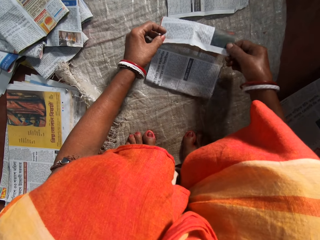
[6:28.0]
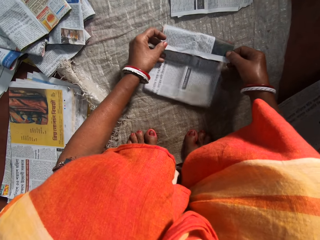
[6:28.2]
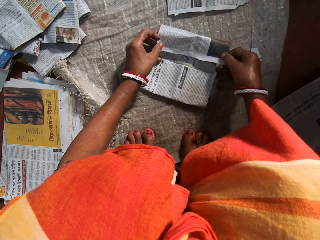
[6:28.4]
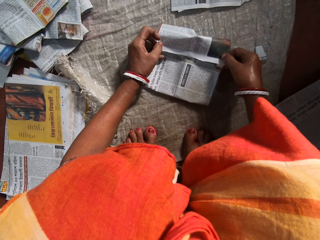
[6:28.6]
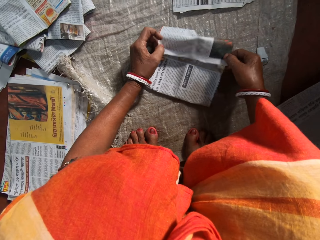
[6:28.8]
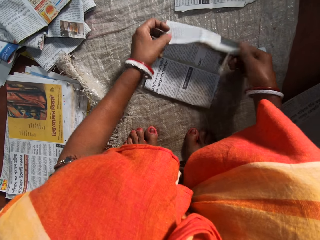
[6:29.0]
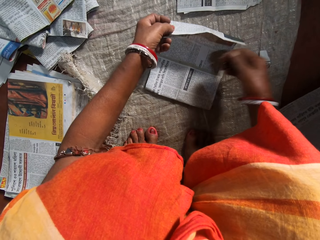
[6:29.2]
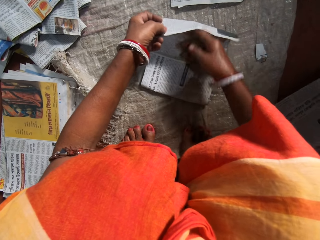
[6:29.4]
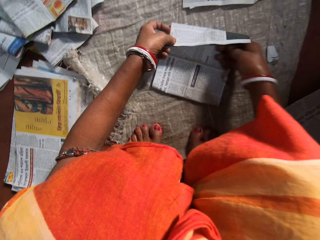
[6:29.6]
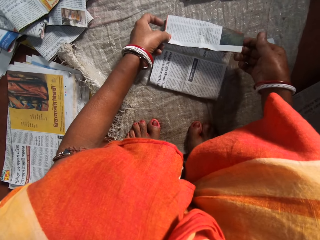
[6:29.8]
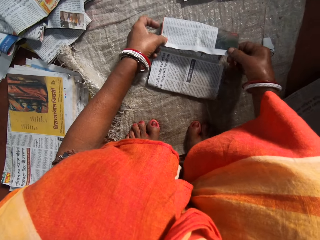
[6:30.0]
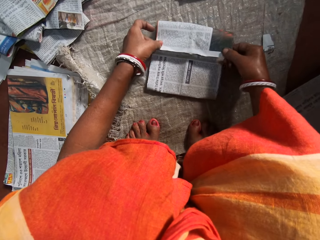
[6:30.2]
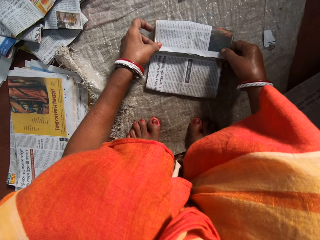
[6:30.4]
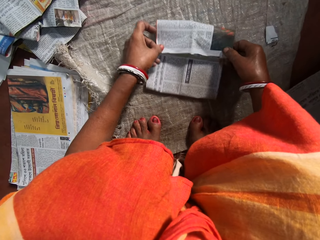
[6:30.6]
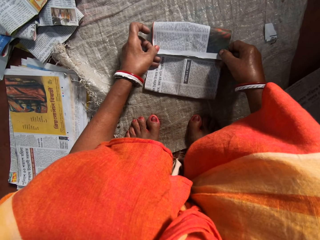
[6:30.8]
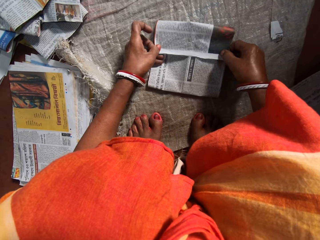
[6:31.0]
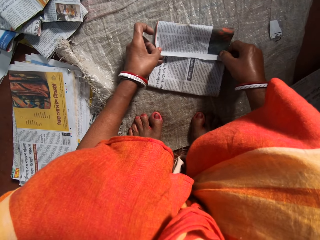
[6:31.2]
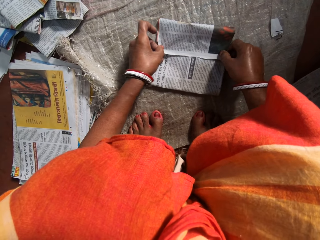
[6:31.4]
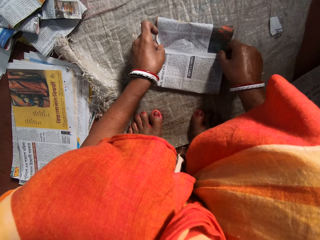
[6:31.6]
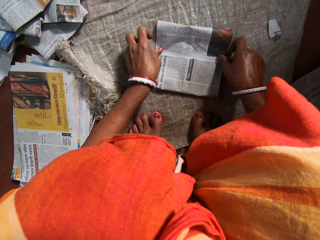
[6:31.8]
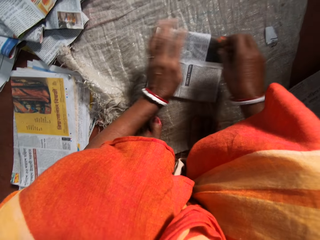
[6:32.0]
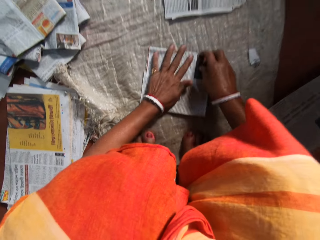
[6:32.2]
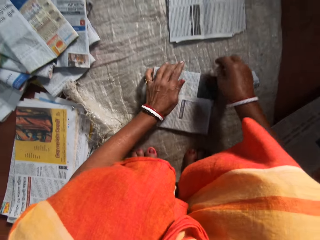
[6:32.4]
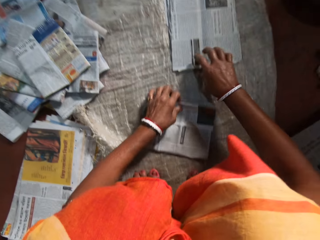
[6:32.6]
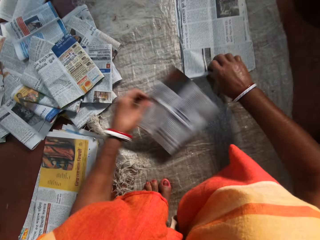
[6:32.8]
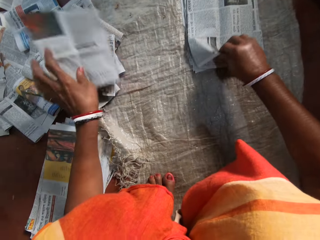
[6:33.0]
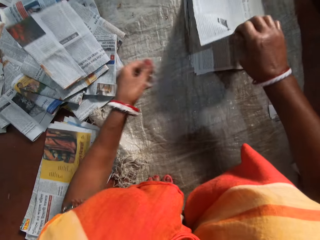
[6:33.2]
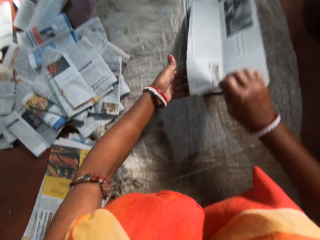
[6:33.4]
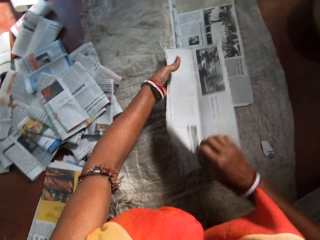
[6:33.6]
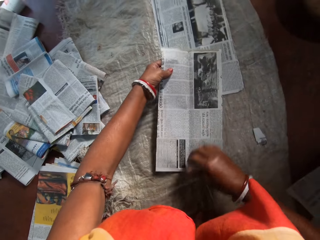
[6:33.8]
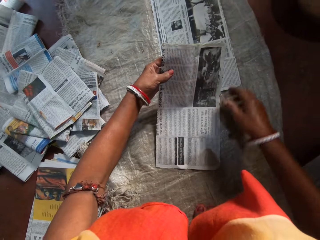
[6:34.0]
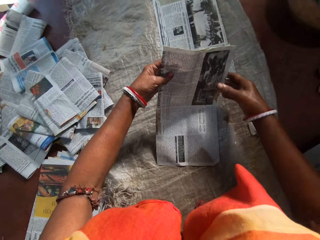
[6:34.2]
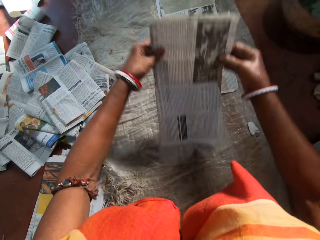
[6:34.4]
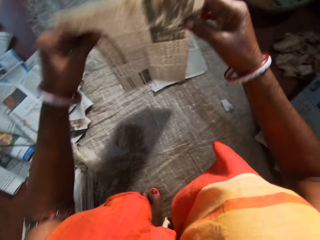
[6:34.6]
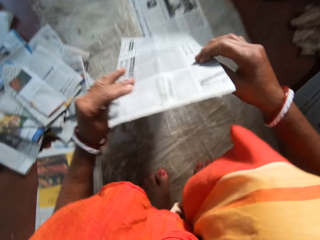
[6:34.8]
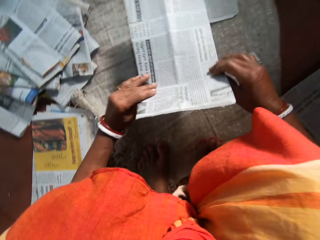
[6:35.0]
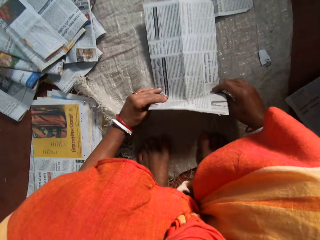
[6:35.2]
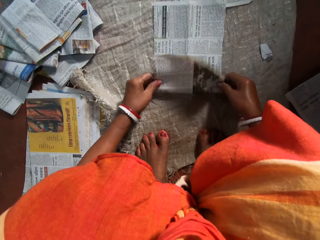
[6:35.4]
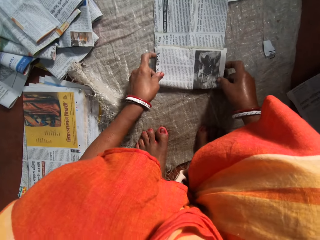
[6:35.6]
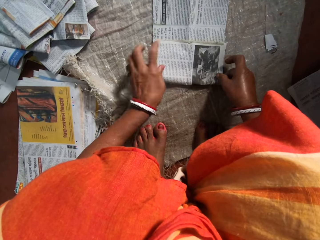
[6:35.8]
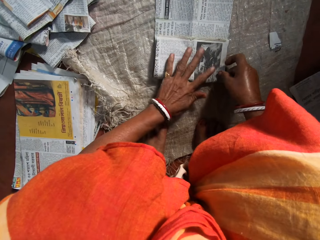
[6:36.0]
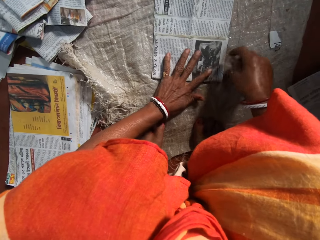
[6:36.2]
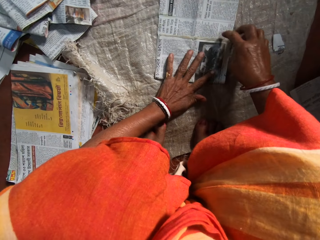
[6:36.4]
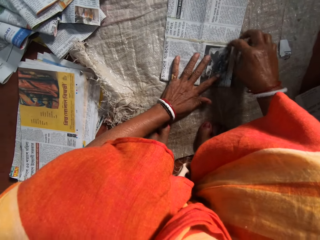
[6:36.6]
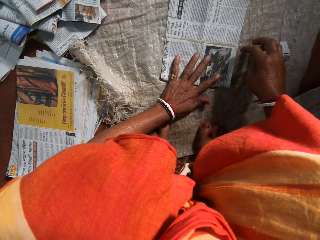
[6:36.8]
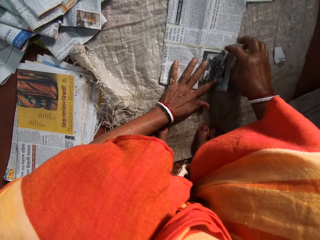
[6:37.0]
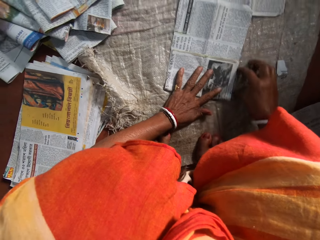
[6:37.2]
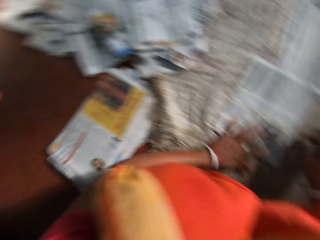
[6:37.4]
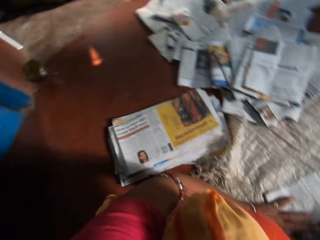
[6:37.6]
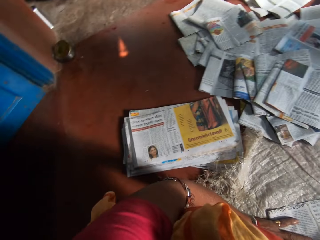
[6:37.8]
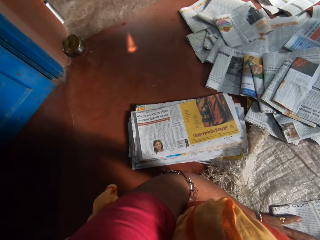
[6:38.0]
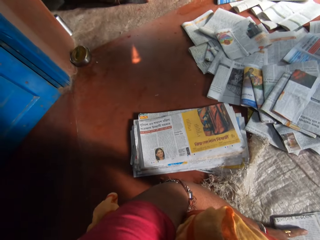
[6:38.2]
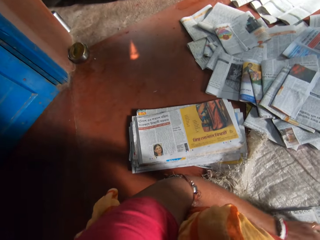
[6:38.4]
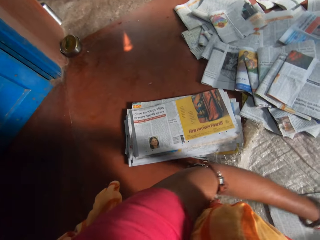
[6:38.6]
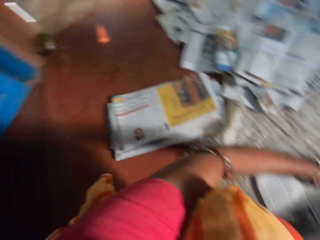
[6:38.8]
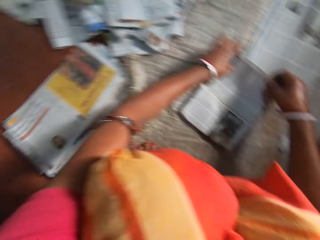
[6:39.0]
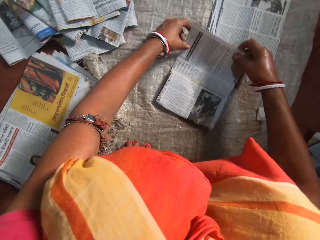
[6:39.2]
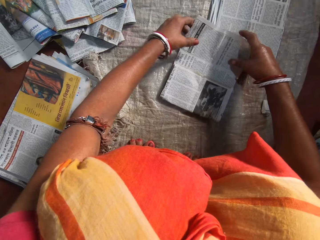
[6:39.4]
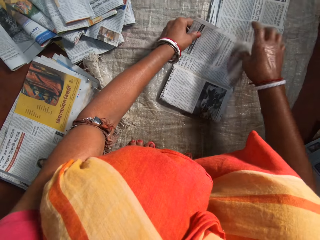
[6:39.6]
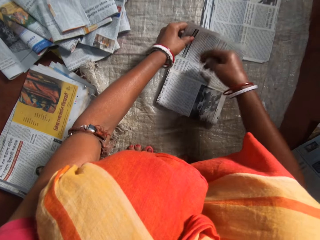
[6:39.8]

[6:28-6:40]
The camera wearer folds the newspaper. She unfolds the newspaper. She aligns the newspaper. She folds the newspaper. She presses the newspaper with her hands. She lifts the newspaper from a sack. She drops the folded paper with her left hand on a stack of folded papers. She picks up a newspaper from the others. She turns to the newspaper. She places the newspaper on the sack. She folds a paper on the floor with both hands. She places her left hand on the newspaper. She turns to the left.

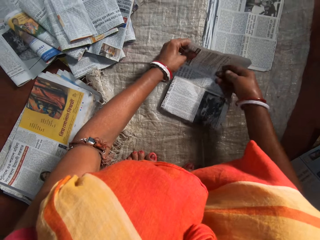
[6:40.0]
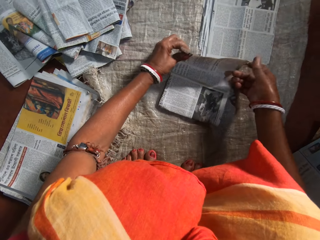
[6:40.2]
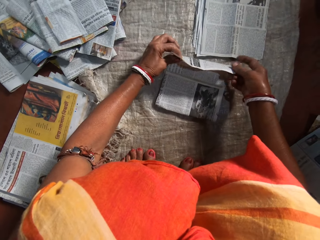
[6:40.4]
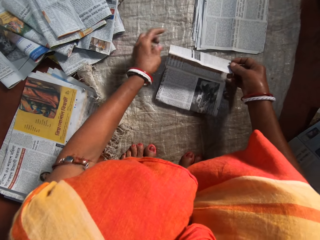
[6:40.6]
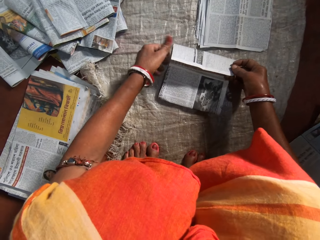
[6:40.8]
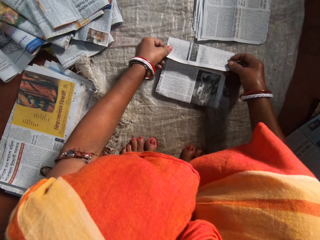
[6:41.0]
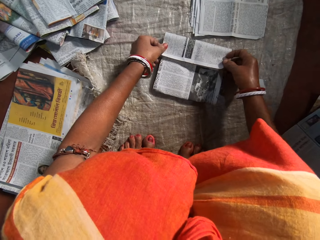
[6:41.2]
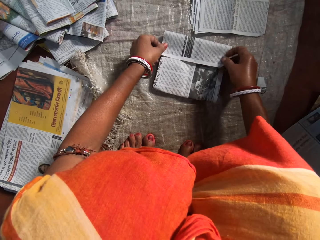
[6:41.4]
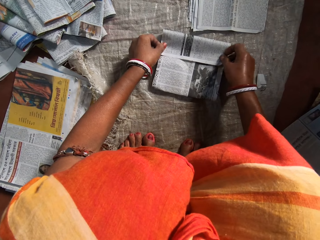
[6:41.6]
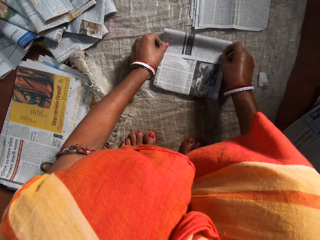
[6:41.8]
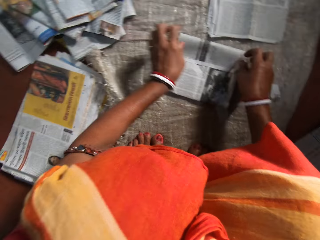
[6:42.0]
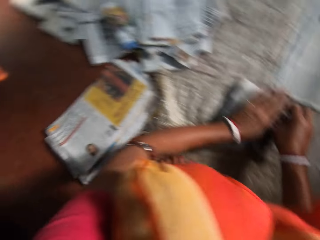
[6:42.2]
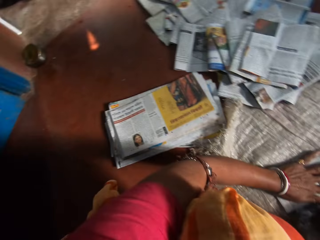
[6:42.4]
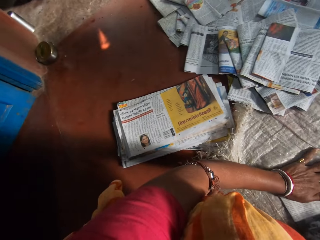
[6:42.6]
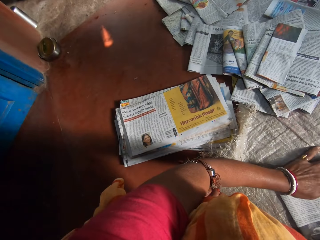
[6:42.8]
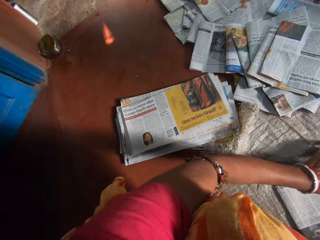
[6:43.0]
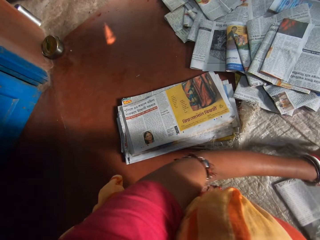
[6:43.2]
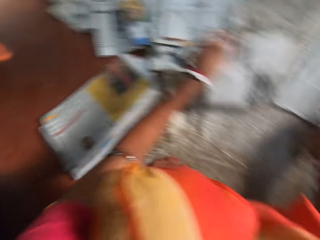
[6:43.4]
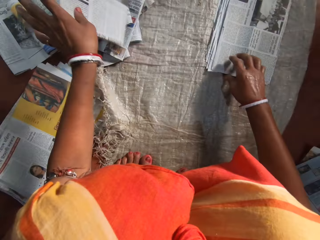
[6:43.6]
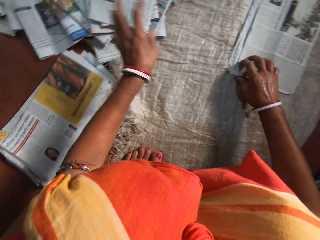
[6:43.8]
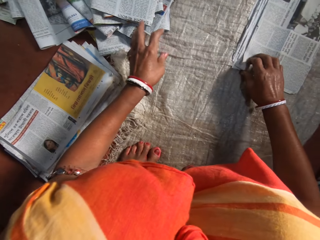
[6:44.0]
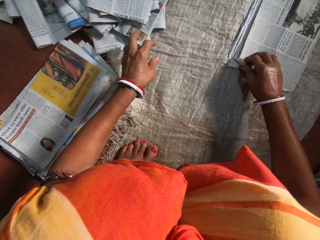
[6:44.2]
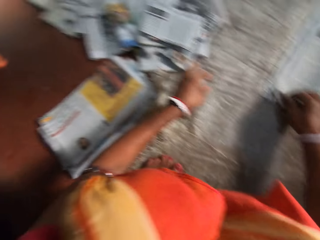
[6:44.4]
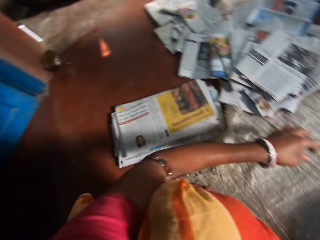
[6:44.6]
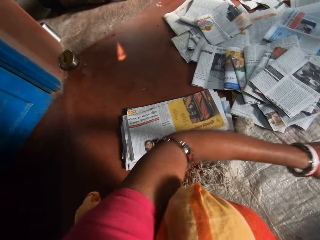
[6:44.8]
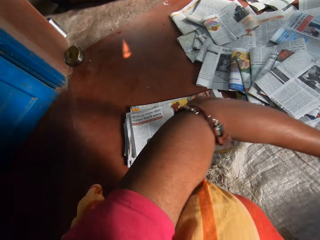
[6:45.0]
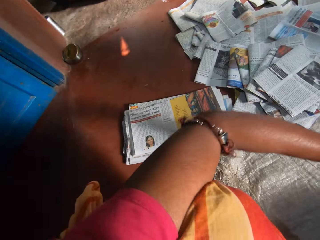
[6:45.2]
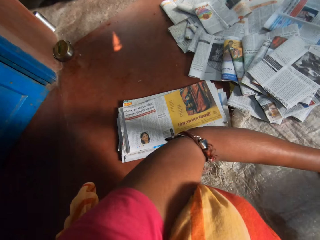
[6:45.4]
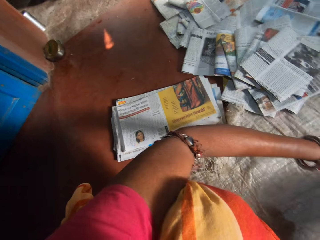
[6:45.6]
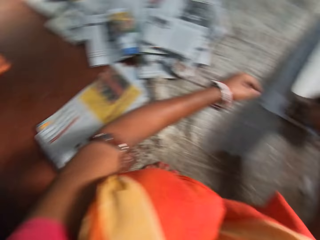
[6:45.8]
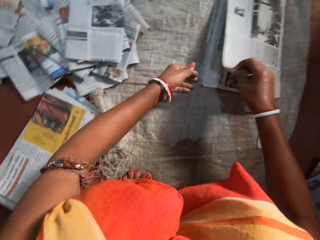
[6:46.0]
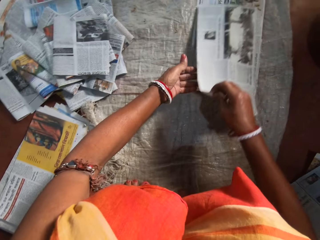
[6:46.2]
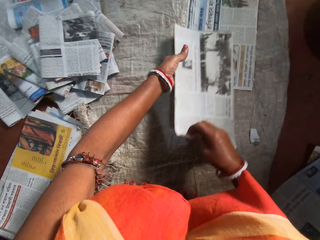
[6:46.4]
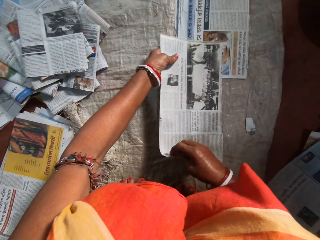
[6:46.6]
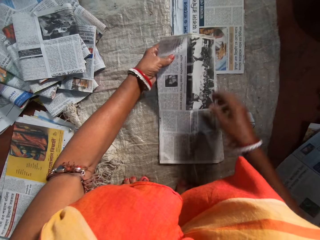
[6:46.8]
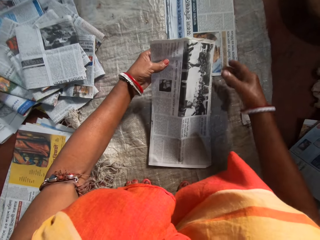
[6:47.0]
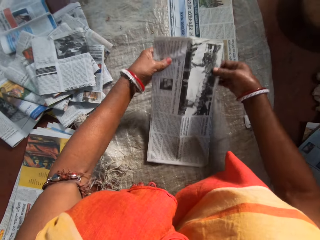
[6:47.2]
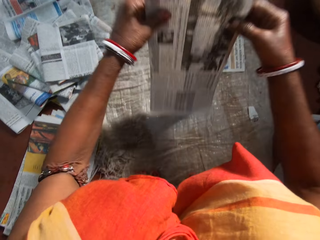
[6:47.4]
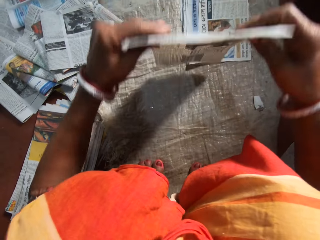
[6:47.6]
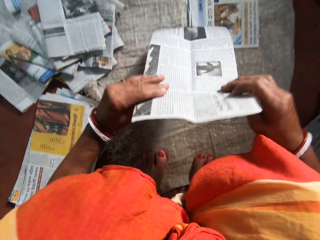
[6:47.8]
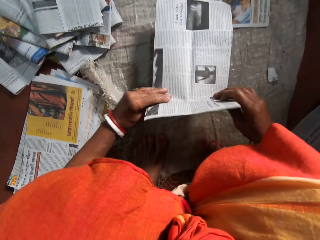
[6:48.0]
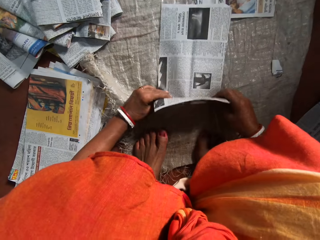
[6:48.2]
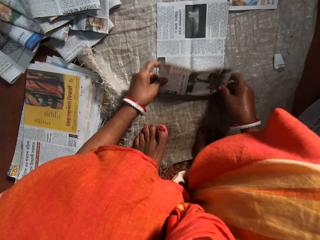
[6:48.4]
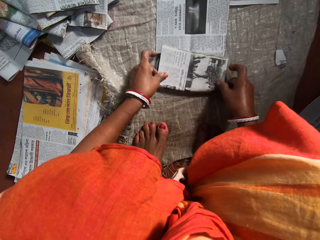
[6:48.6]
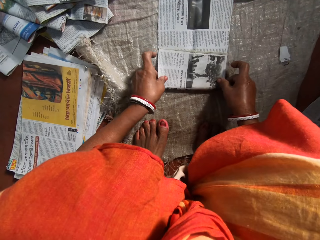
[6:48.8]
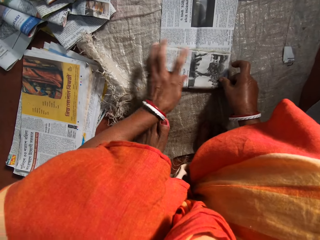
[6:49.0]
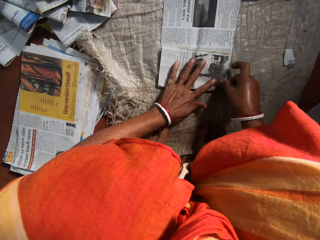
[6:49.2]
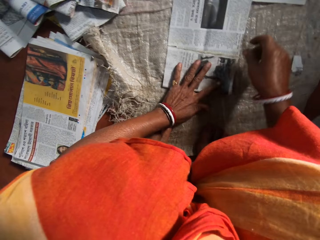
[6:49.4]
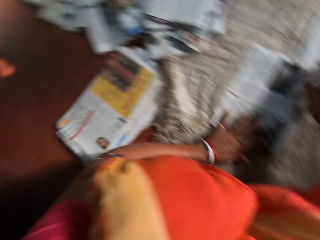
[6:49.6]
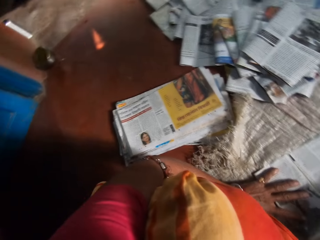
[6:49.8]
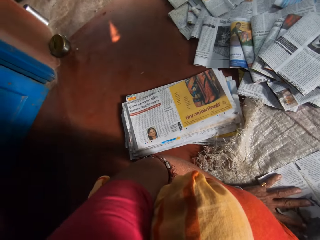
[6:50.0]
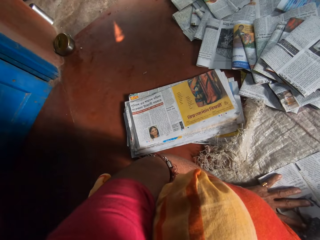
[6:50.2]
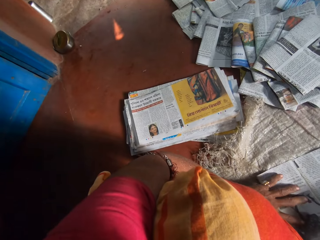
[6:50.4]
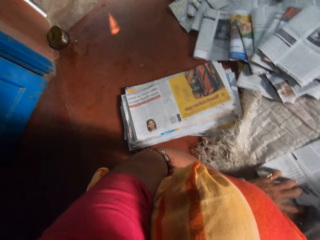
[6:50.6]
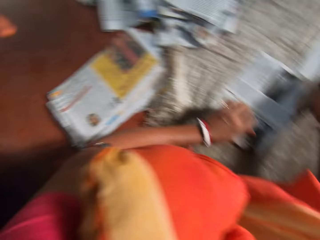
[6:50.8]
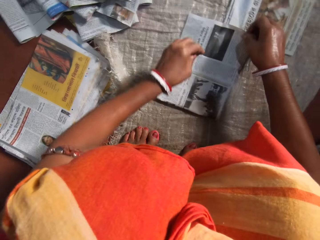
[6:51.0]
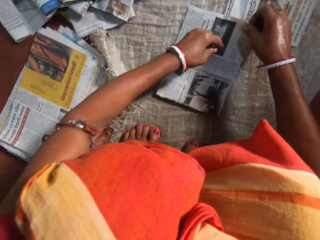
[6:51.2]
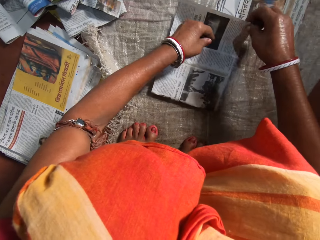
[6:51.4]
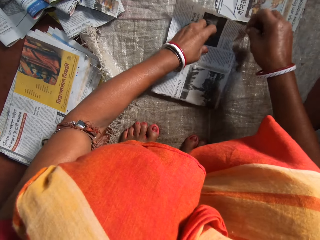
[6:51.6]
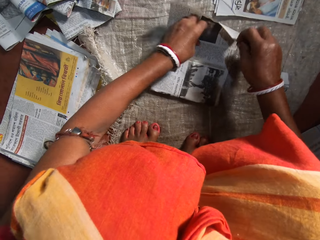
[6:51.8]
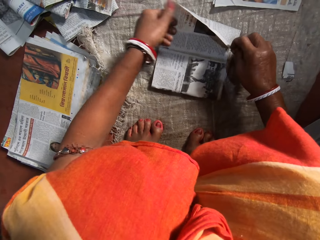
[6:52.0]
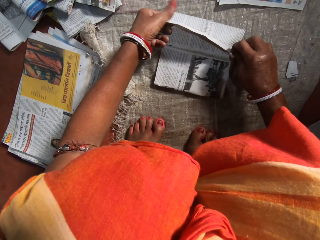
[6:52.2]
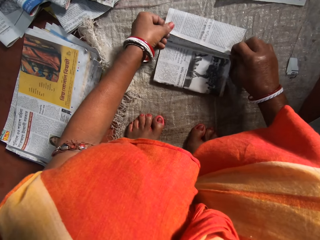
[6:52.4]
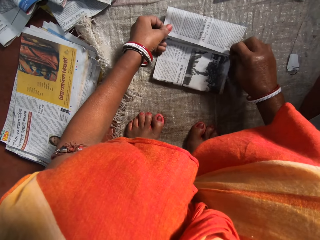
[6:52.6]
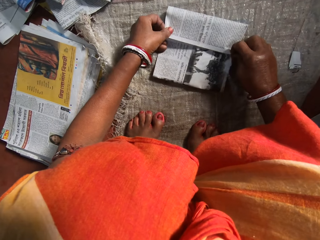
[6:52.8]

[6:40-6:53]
The camera wearer aligns the newspaper. She folds the newspaper. She presses the newspaper with her hands. She drops the folded paper with her left hand on a stack of folded papers. She looks to the left. She picks up a newspaper from the others. She turns to the newspaper. She places the newspaper on a sack. She folds a paper on the floor with both hands. She places her left hand on the newspaper. She looks to the left. She aligns the newspaper. She folds the newspaper.
